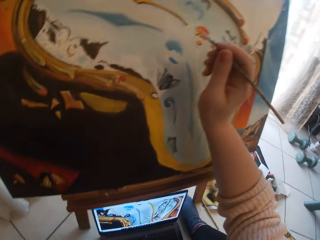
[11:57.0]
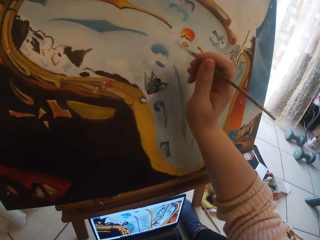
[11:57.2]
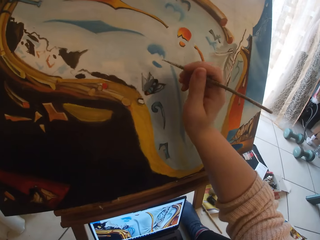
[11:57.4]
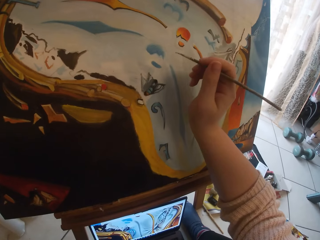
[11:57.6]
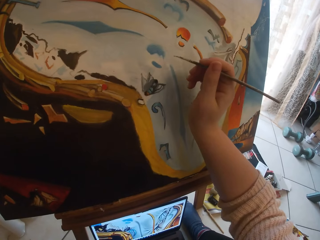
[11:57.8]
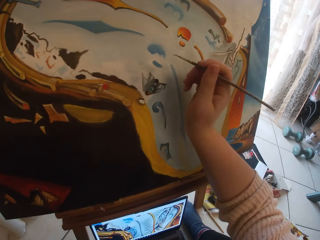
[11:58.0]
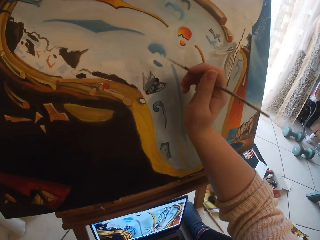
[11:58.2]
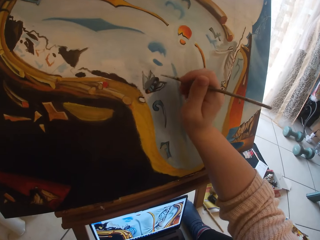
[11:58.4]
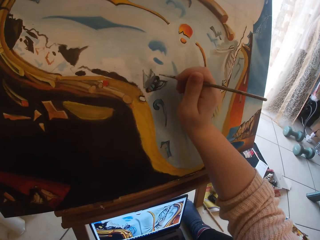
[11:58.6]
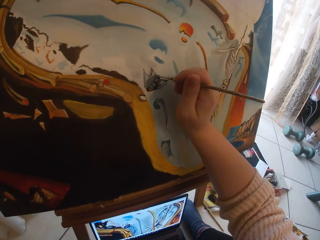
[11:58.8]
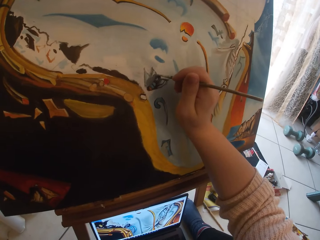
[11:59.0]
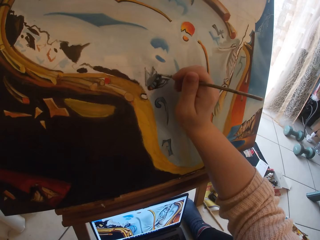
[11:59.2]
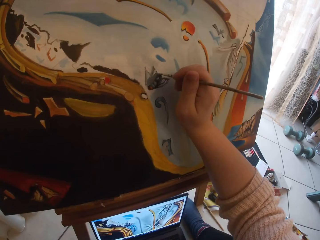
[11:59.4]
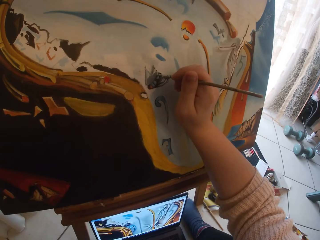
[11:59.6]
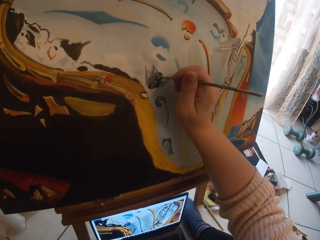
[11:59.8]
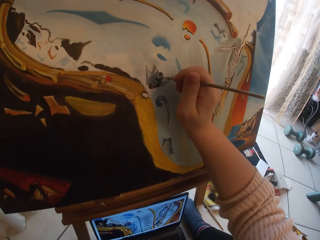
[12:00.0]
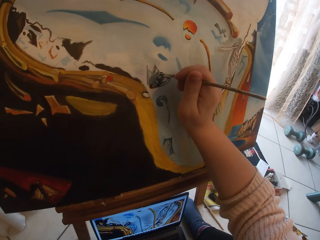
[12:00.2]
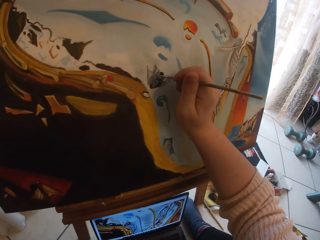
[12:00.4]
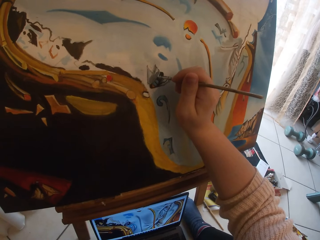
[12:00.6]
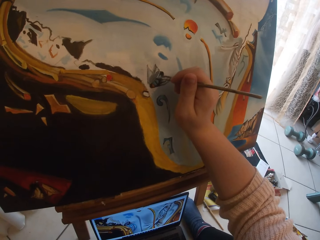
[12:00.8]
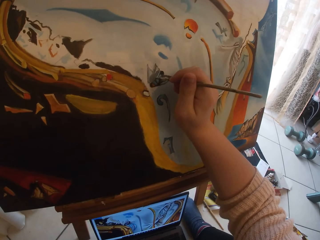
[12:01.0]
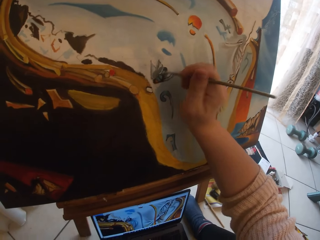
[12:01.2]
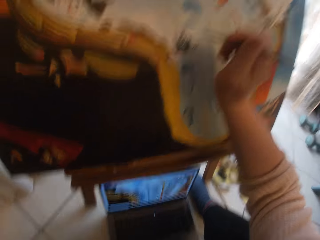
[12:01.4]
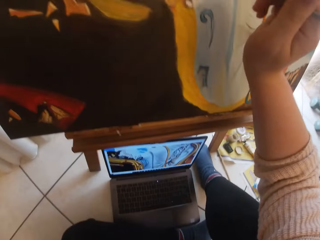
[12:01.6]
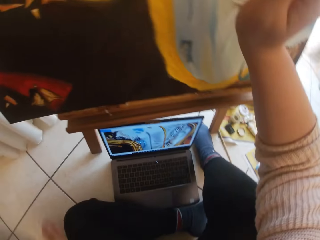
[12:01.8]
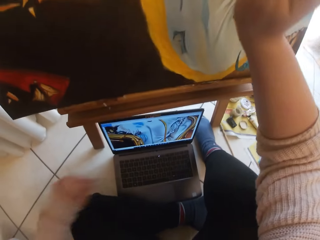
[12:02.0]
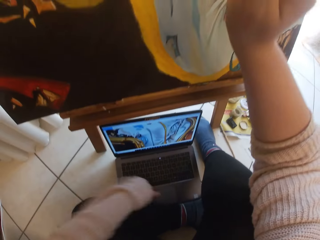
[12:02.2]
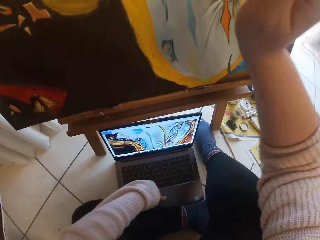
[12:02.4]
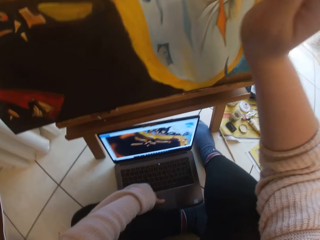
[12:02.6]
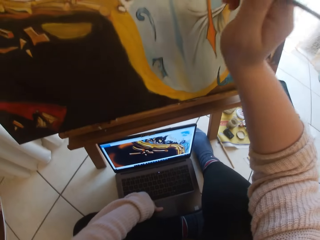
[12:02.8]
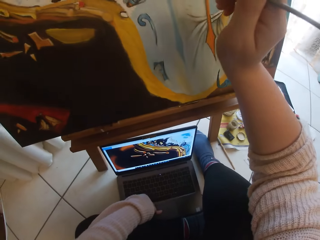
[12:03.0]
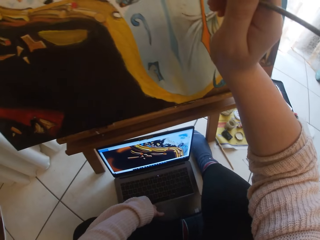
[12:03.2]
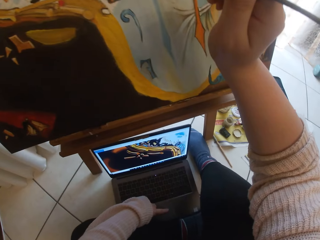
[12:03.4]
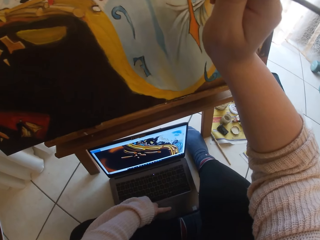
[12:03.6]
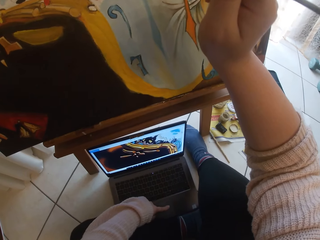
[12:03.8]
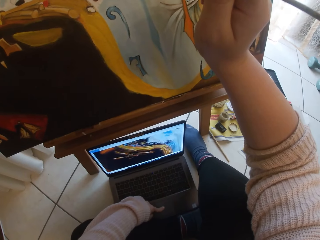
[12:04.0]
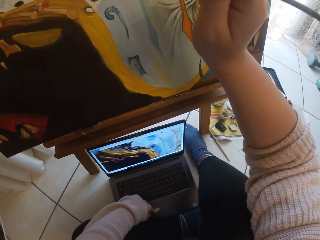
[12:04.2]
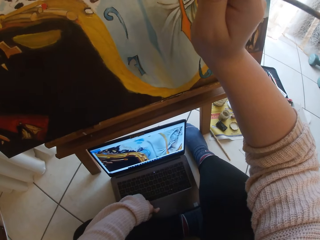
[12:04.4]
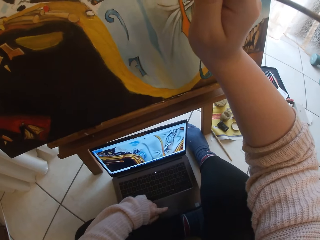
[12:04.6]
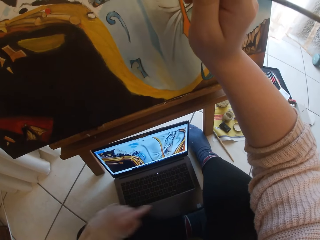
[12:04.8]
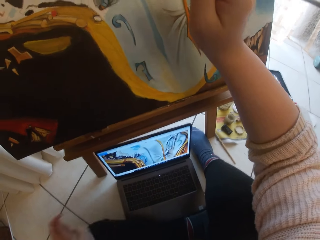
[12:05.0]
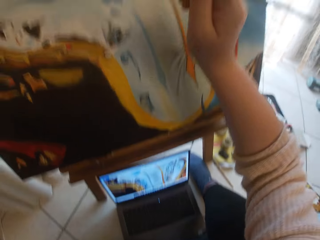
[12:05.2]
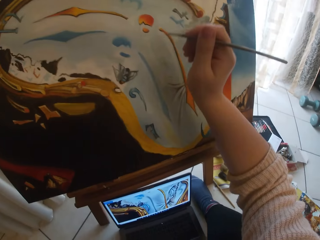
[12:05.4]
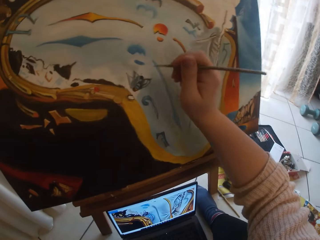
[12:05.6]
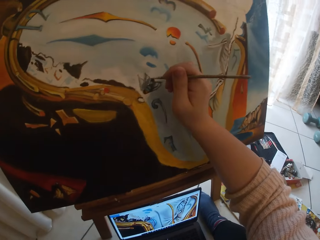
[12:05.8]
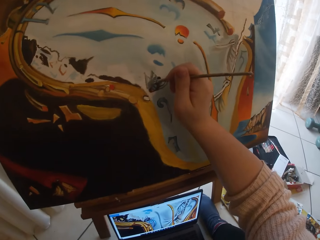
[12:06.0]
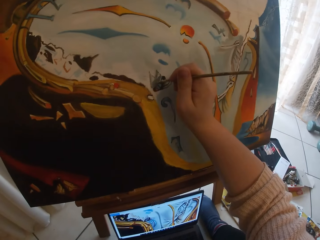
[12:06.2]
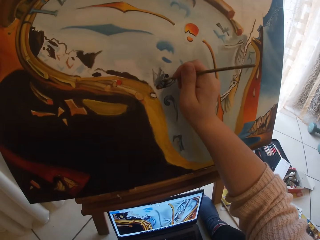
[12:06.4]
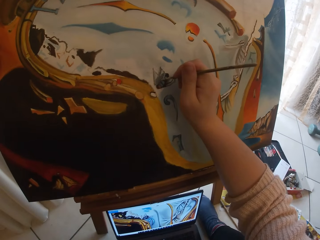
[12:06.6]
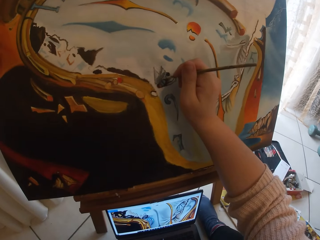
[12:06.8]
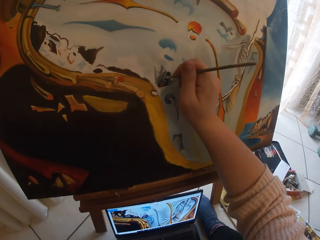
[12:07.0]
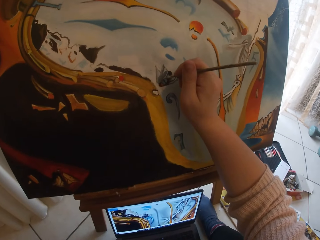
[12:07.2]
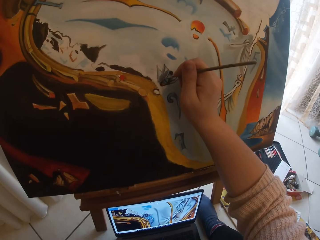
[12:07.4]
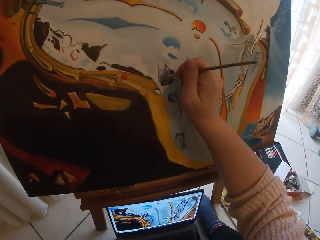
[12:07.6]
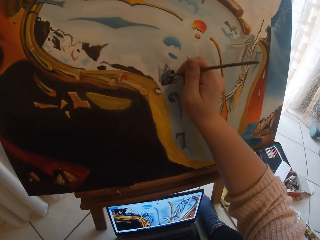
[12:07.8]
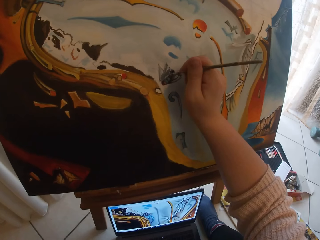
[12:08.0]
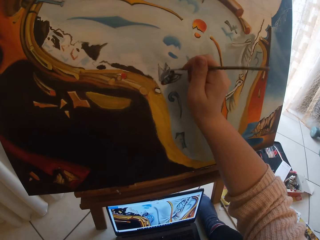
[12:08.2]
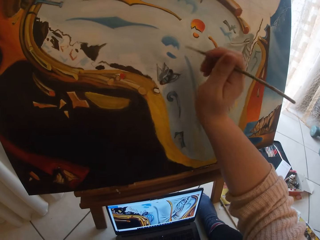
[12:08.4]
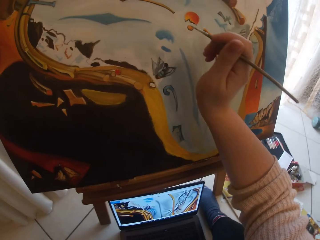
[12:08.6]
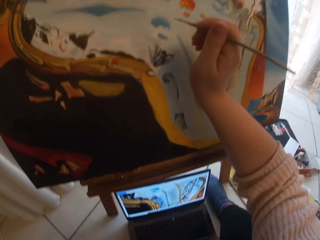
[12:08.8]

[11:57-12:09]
The camera wearer paints the canvas. They look at the picture on the laptop. They move the cursor on the next picture on the laptop. They paint the canvas.

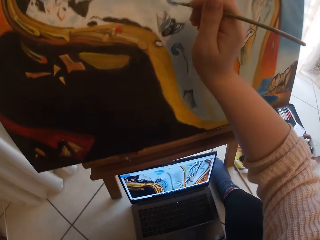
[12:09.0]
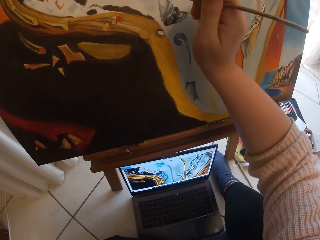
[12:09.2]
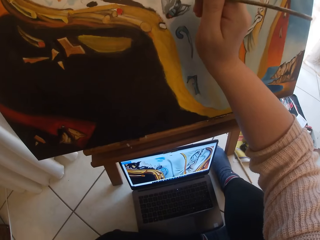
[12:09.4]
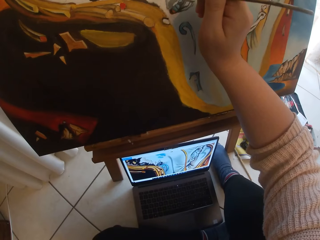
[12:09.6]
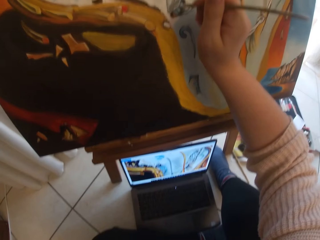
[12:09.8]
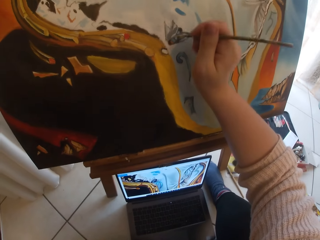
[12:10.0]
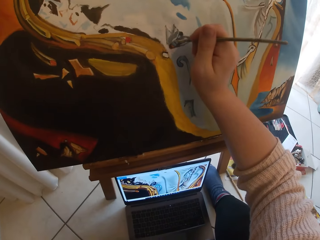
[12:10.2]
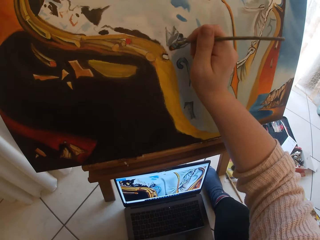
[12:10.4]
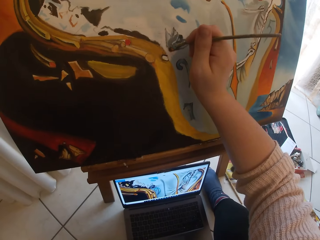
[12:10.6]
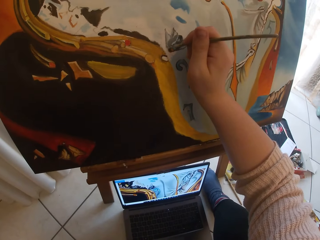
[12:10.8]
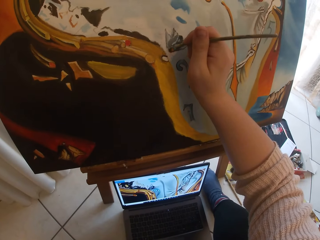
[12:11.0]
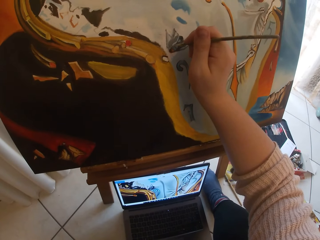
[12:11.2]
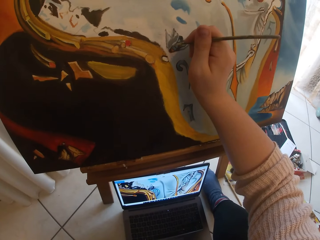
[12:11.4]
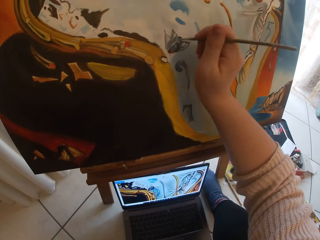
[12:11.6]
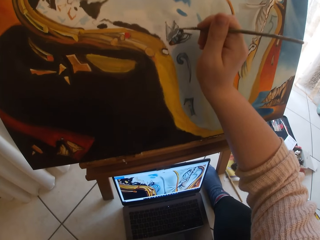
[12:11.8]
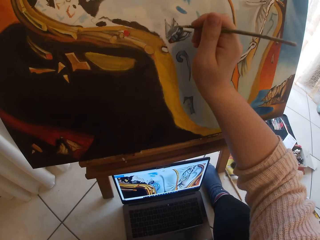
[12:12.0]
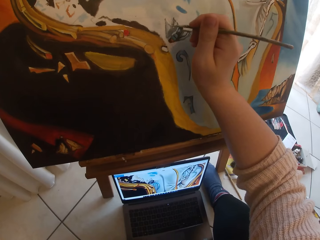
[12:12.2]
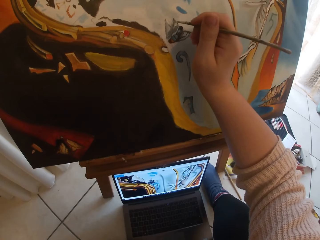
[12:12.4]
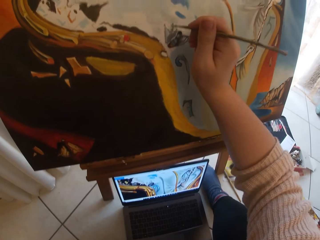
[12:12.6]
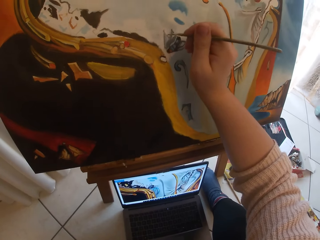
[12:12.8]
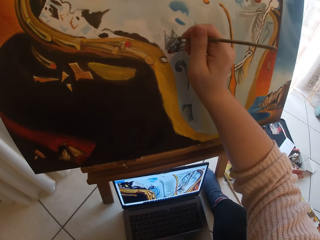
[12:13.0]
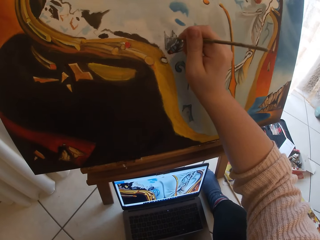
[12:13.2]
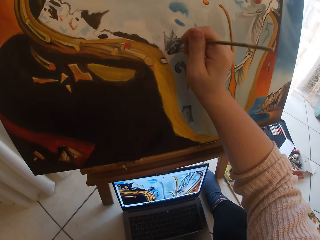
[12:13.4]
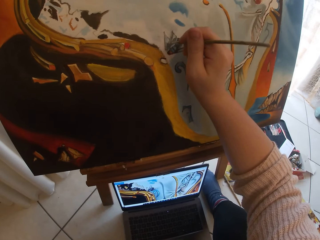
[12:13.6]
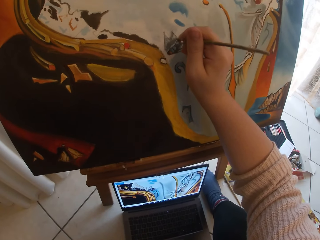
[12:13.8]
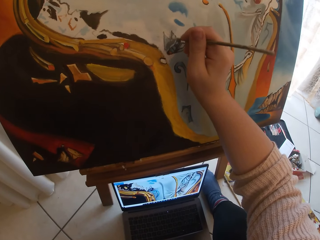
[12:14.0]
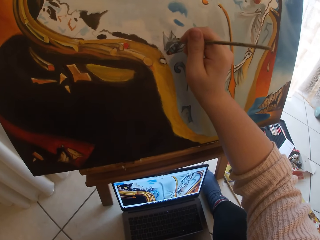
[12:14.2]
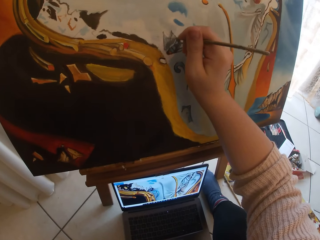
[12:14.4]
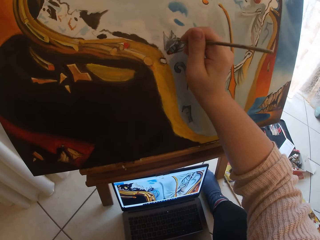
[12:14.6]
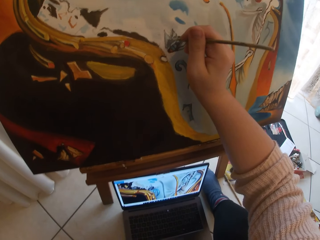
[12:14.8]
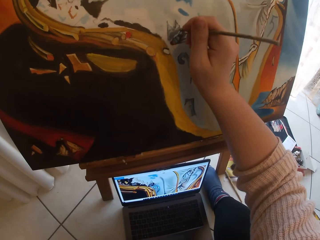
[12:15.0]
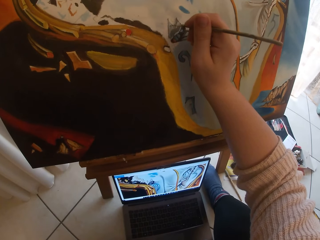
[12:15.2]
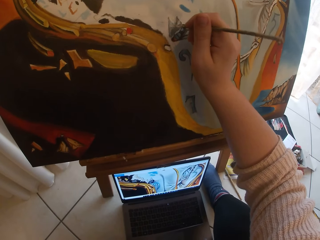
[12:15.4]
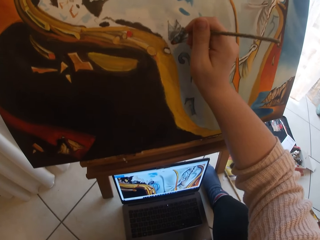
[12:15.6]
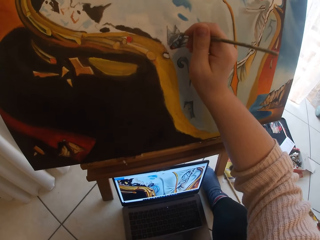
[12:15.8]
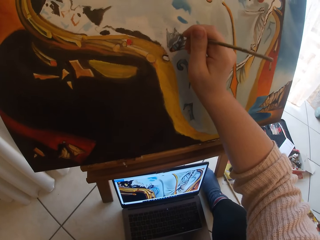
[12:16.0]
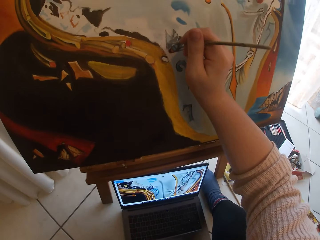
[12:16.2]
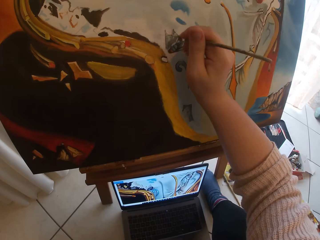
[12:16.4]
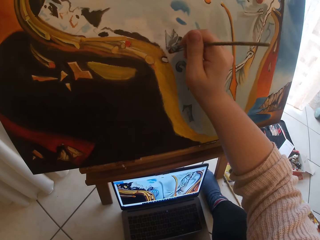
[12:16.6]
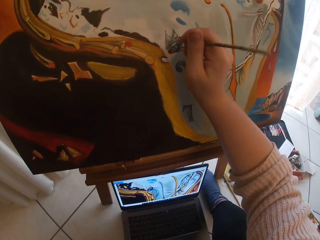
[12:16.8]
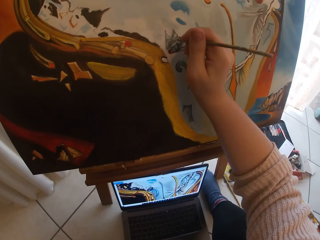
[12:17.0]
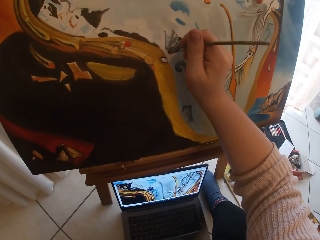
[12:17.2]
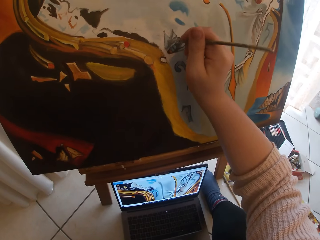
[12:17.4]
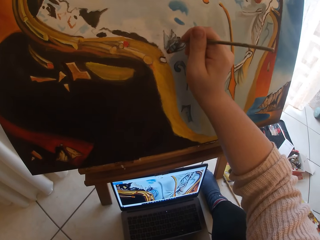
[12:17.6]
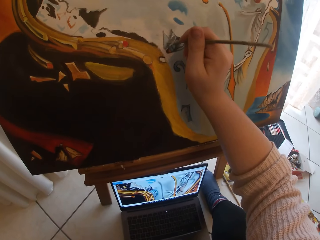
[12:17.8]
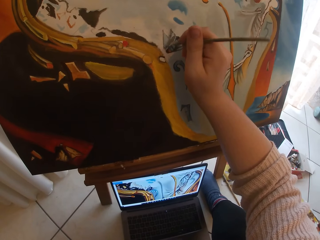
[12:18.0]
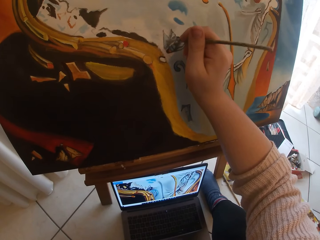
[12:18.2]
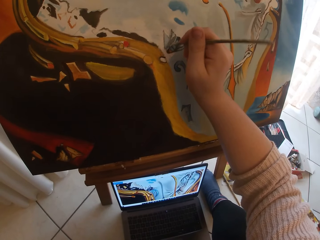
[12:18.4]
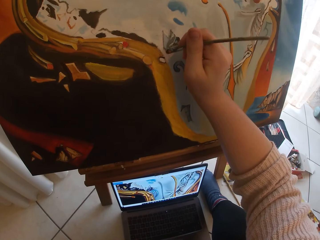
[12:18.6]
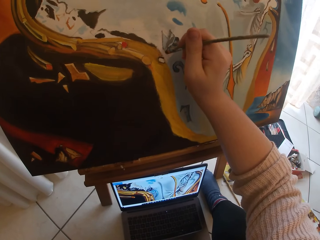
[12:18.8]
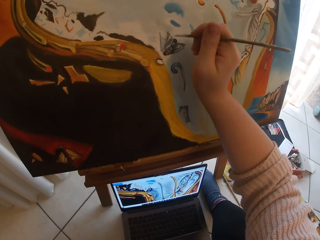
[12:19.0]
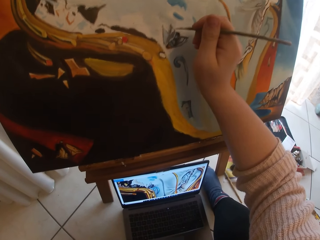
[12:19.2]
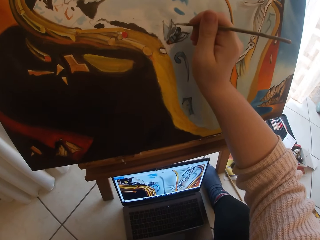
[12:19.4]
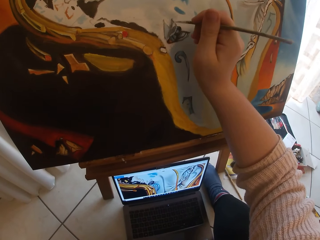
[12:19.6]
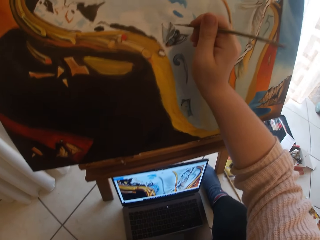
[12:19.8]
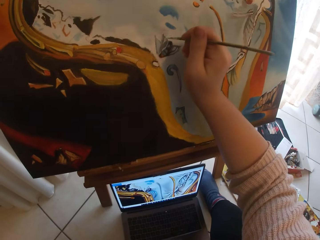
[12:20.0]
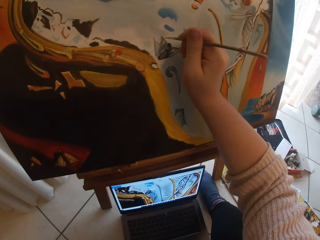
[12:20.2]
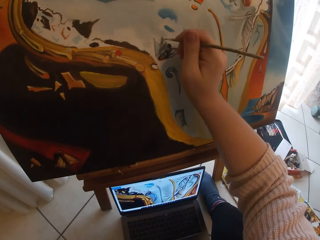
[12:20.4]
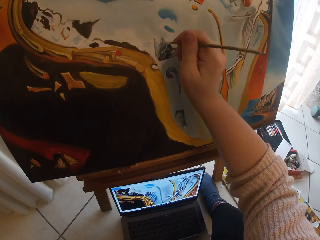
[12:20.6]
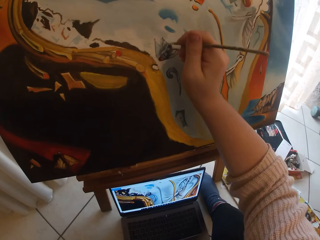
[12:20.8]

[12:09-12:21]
The camera wearer looks at the picture on the laptop. They paint art. They look at the picture on the laptop.
